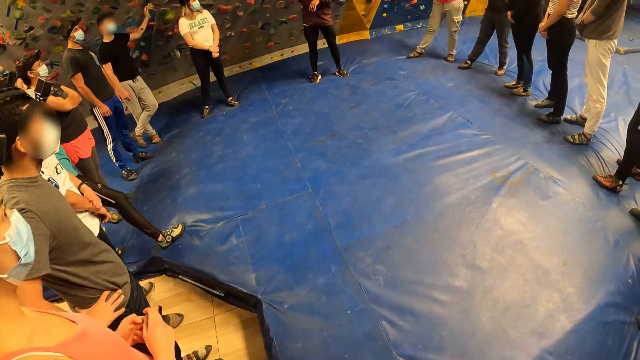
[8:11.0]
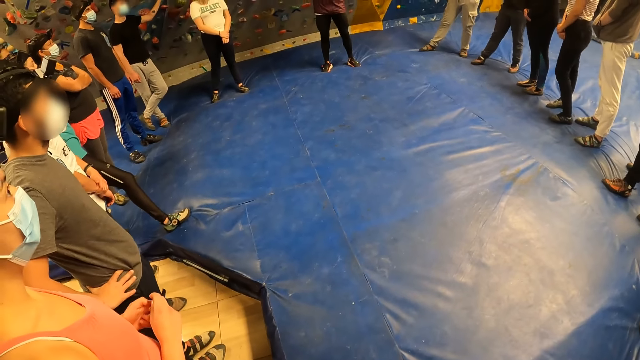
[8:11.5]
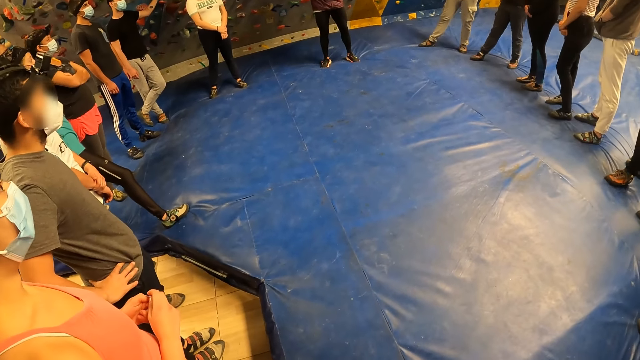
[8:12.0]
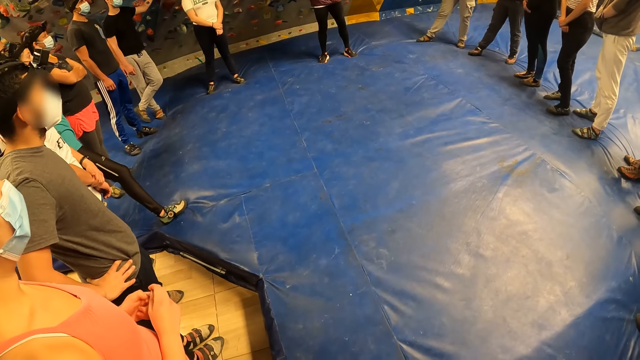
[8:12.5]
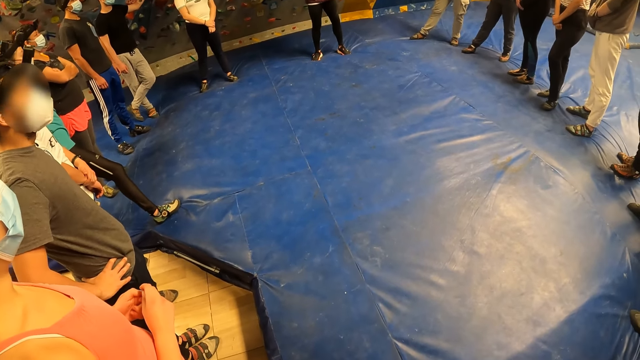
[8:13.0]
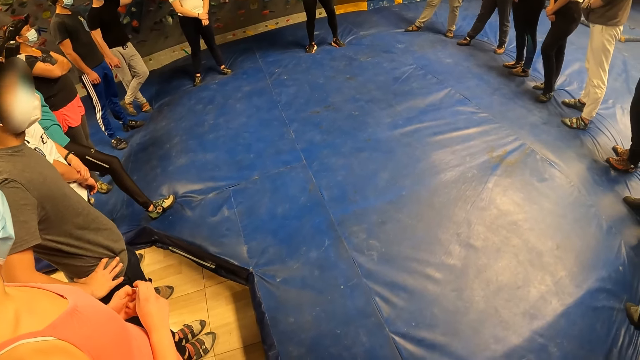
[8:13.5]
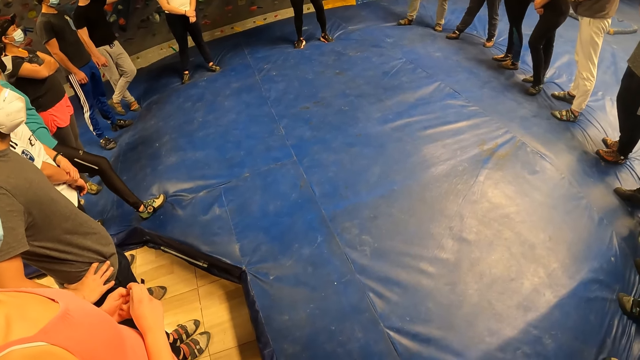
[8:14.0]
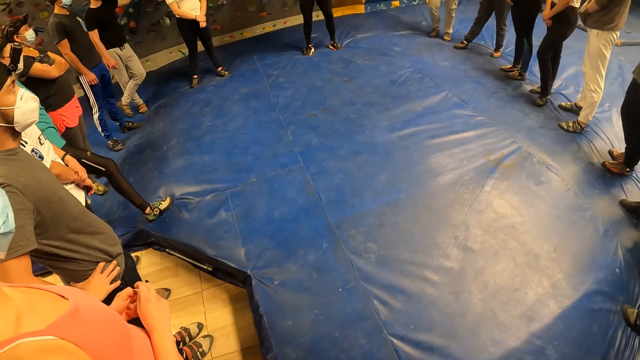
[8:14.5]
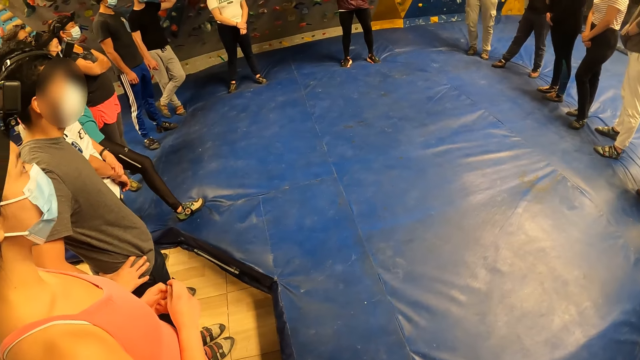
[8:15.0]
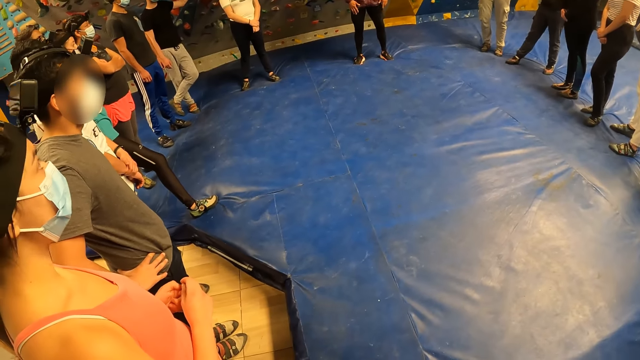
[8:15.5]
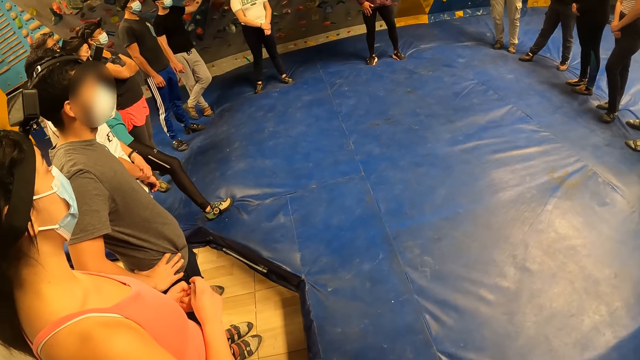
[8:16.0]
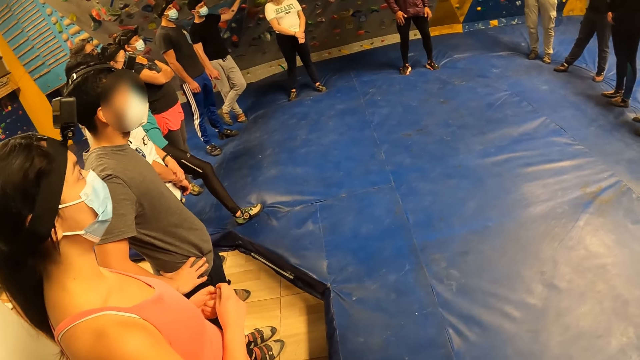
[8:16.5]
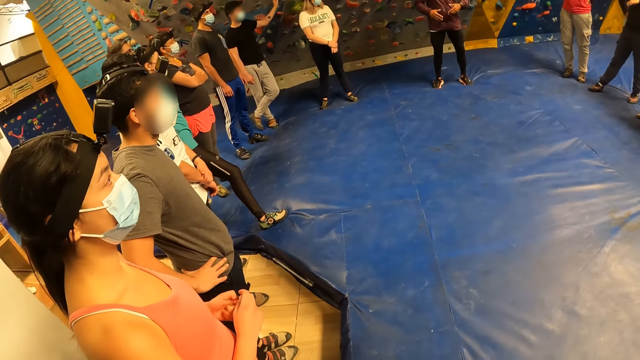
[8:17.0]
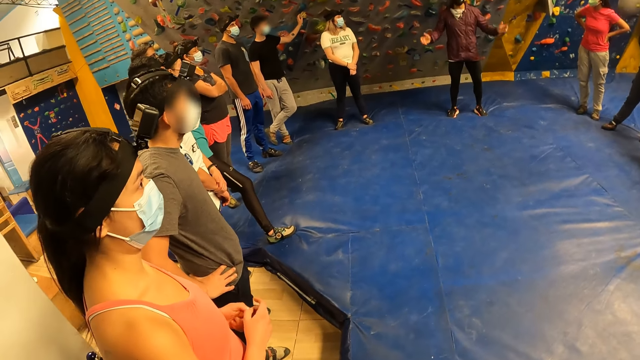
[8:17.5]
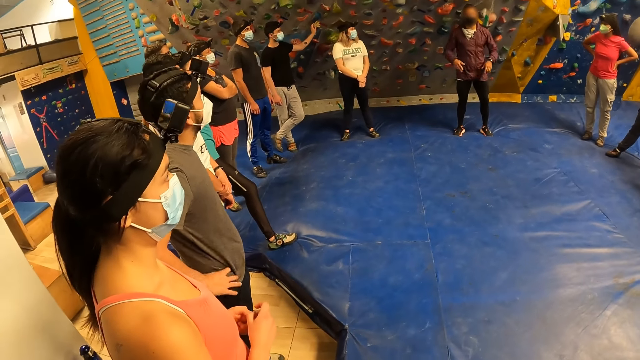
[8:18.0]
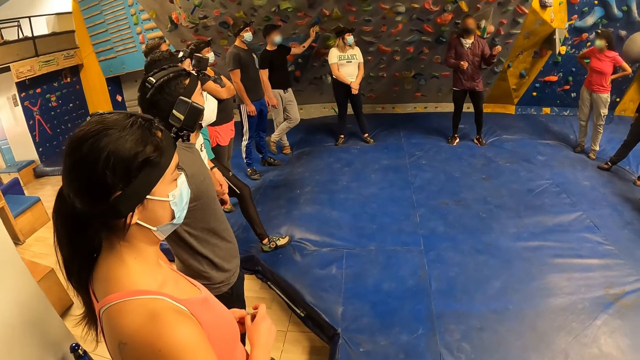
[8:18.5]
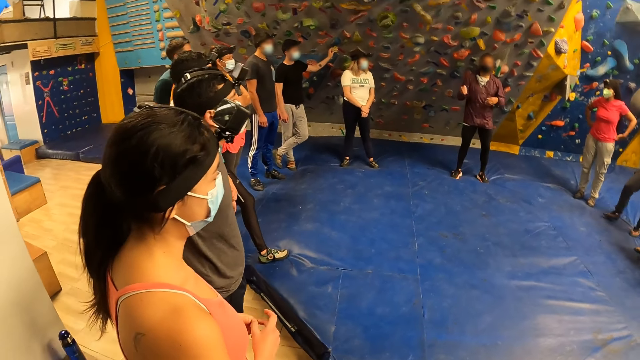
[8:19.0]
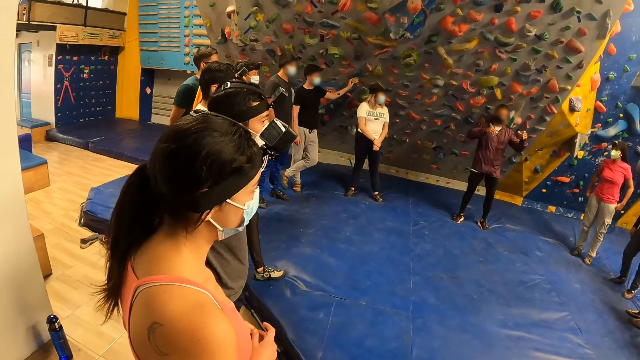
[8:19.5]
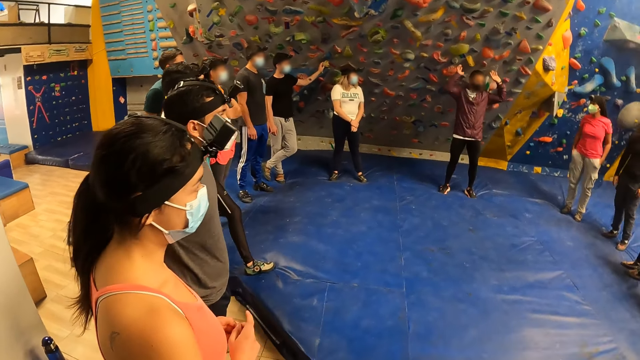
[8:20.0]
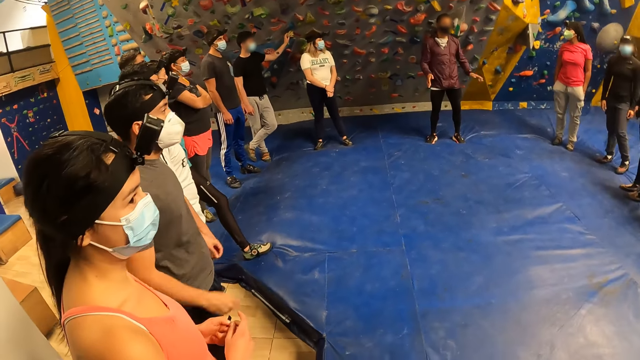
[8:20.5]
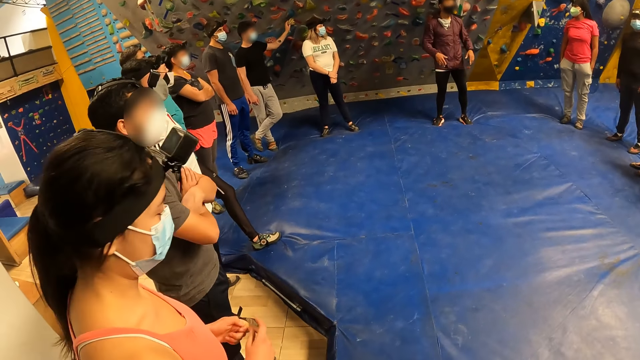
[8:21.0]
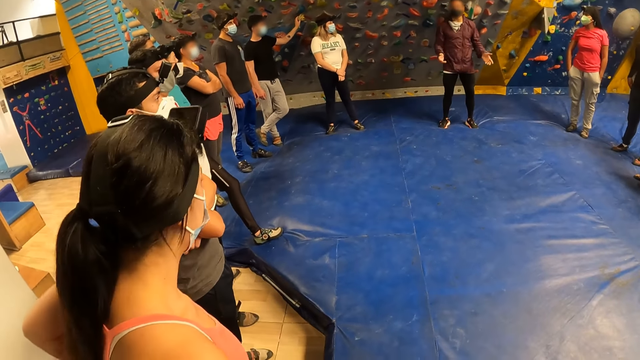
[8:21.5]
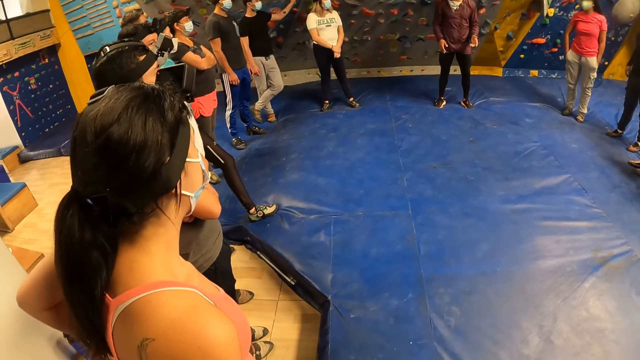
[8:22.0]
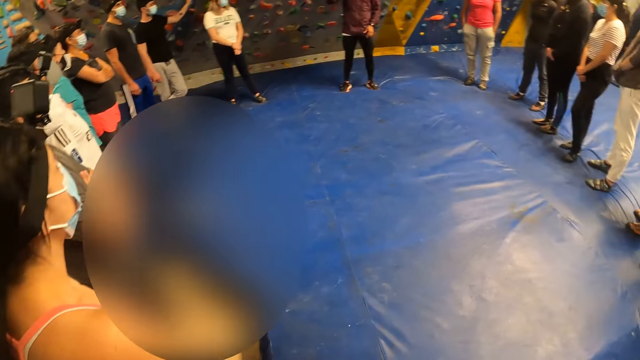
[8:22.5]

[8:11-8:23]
The camera wearer looks around. The man places his right hand on his right leg, hits his left hand on his left leg, and removes his right hand from his right leg. The man addresses the people.

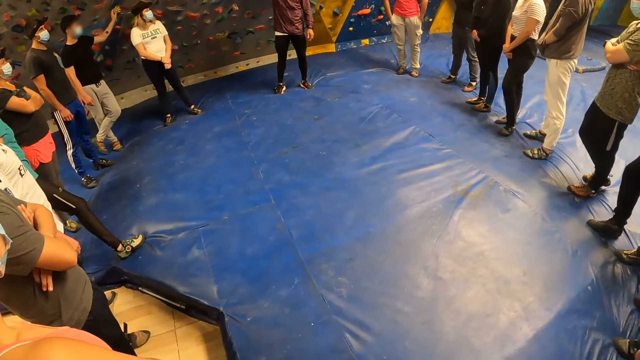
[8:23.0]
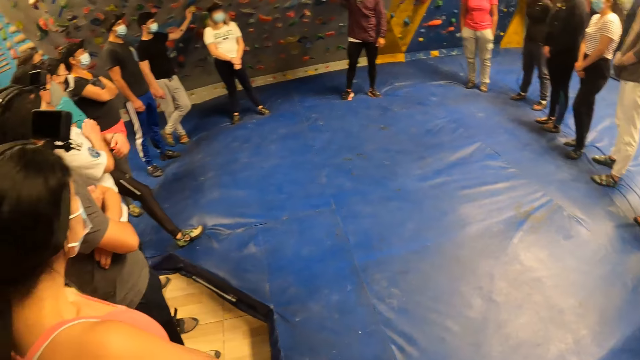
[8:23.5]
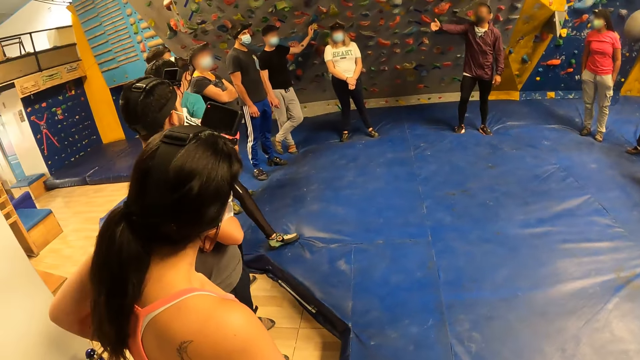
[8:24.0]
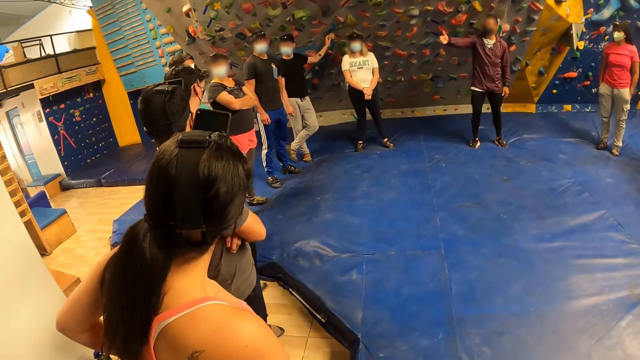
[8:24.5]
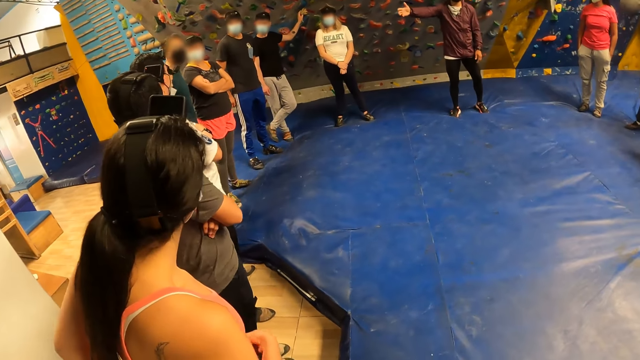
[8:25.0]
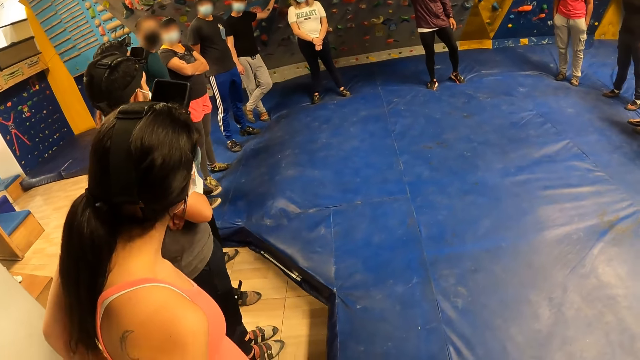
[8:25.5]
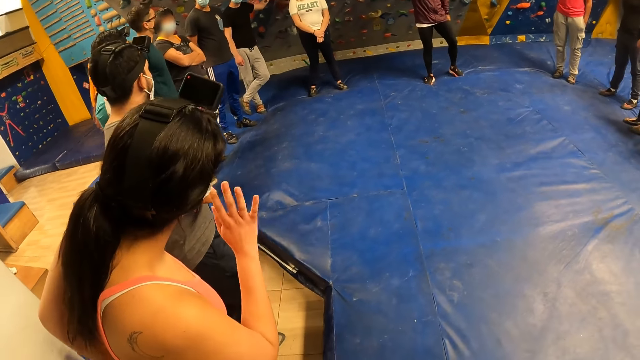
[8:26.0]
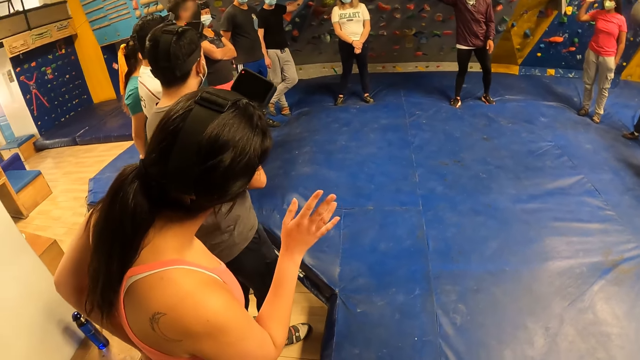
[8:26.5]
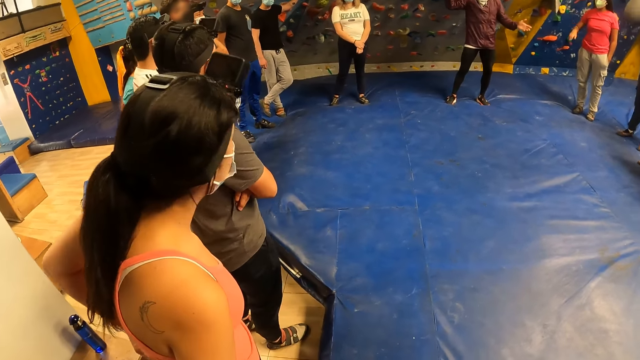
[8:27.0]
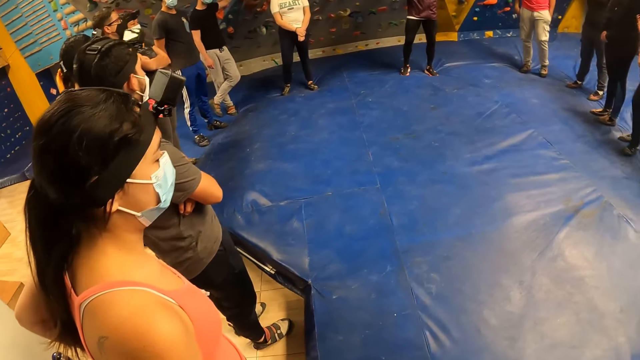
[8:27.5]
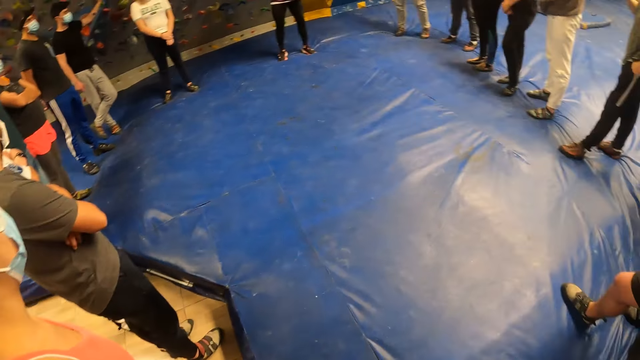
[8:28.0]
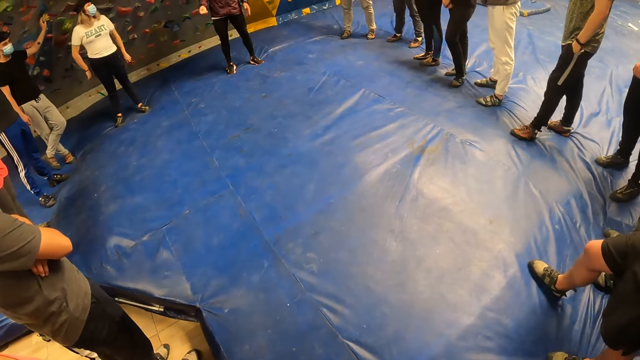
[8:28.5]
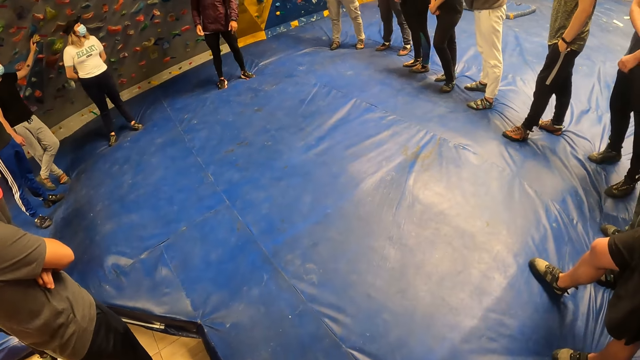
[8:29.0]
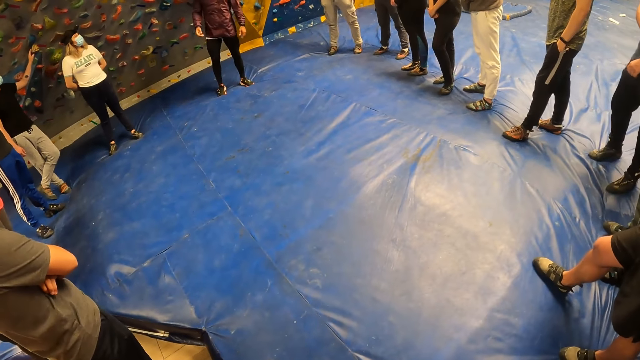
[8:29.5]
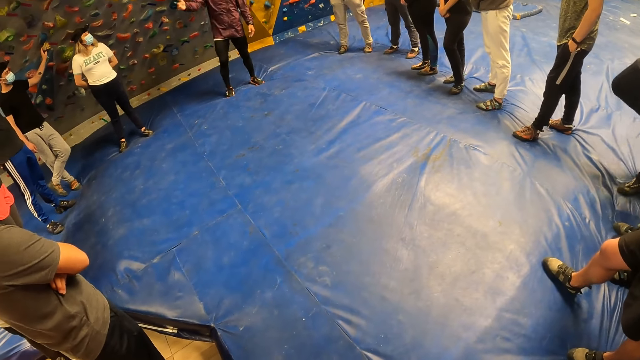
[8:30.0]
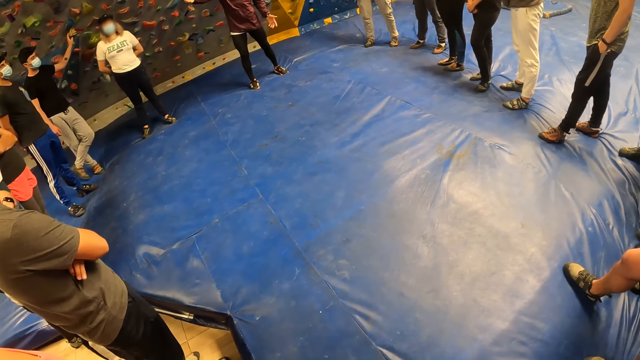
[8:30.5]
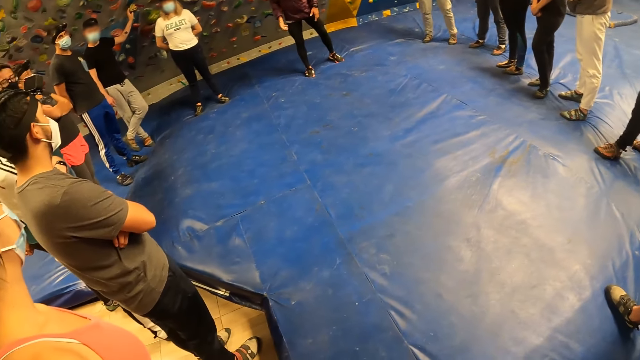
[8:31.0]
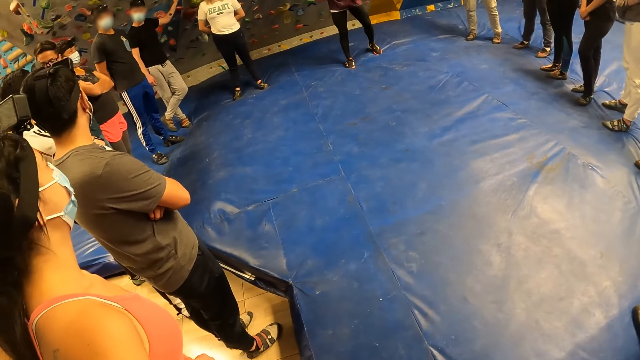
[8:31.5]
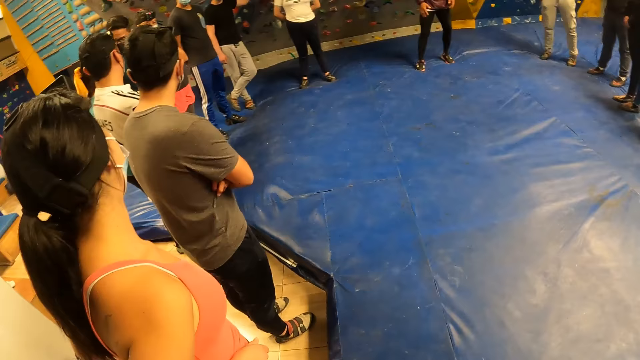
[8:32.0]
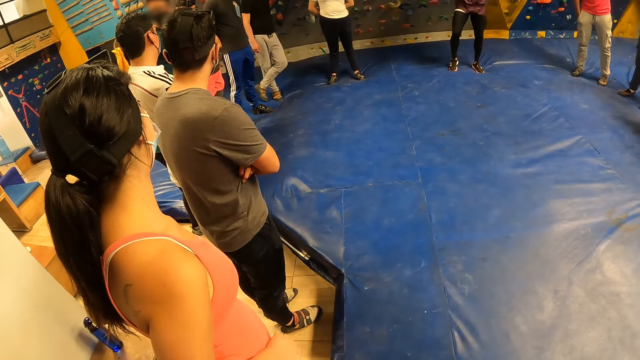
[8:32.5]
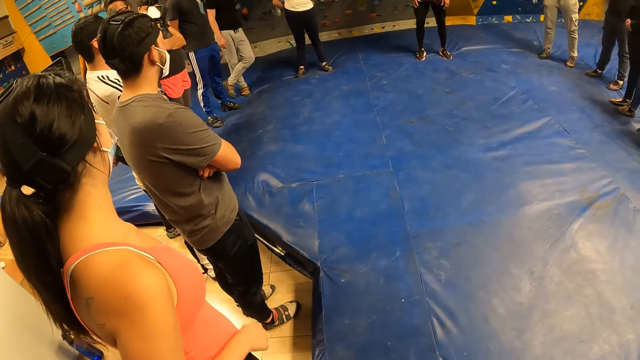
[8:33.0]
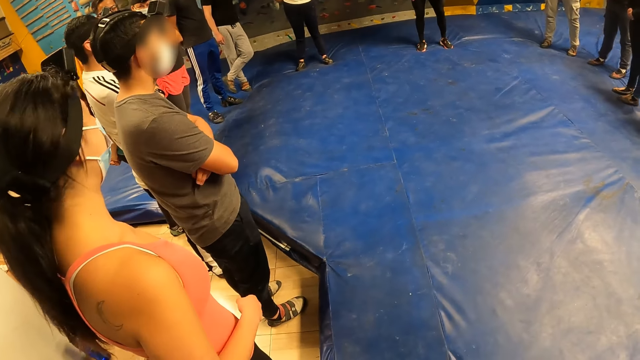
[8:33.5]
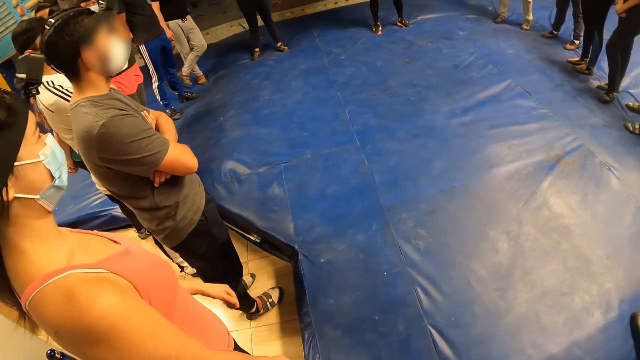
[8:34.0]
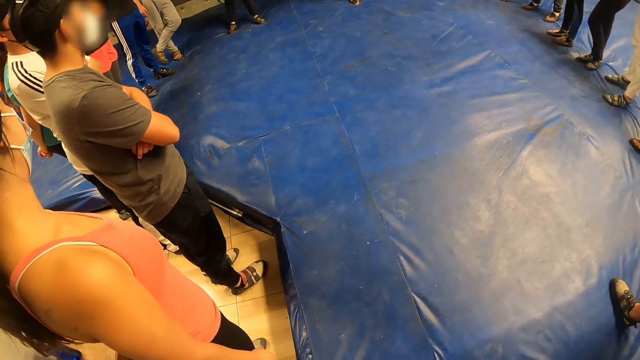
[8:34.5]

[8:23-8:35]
The man waves. The camera wearer looks around. The man hits his hands on his legs.
